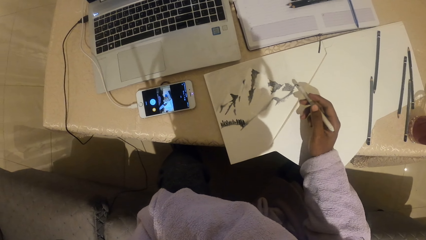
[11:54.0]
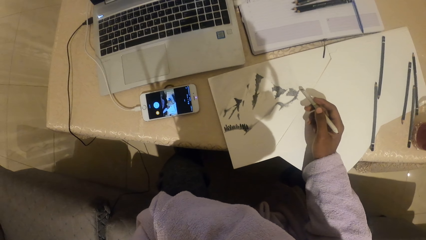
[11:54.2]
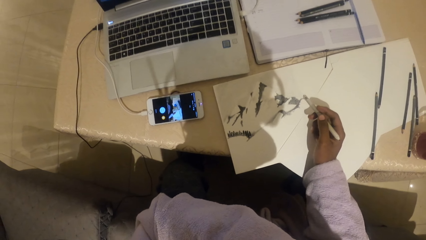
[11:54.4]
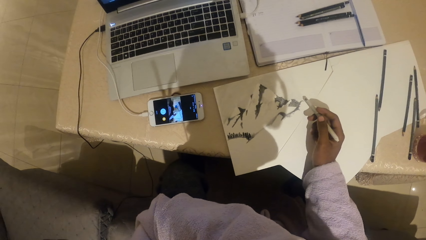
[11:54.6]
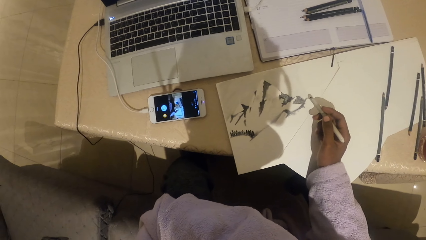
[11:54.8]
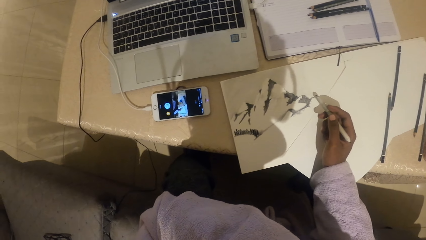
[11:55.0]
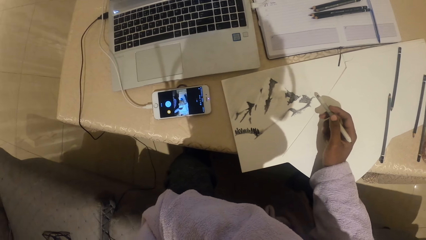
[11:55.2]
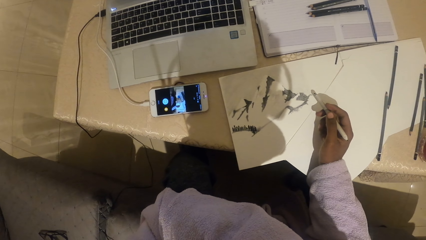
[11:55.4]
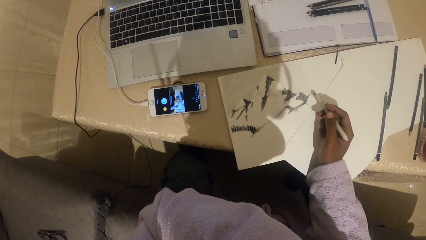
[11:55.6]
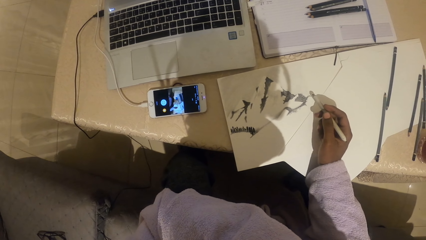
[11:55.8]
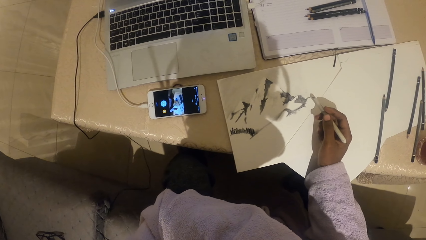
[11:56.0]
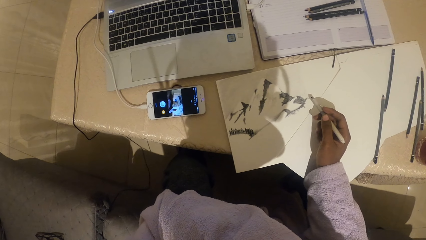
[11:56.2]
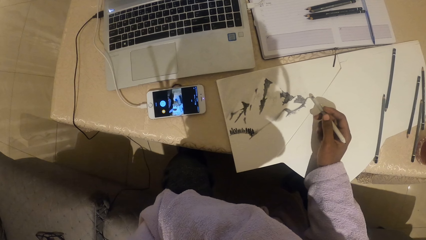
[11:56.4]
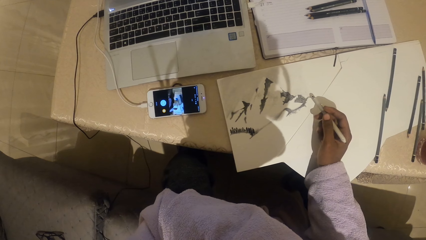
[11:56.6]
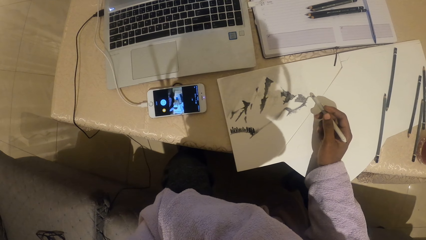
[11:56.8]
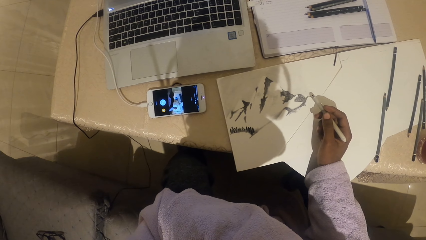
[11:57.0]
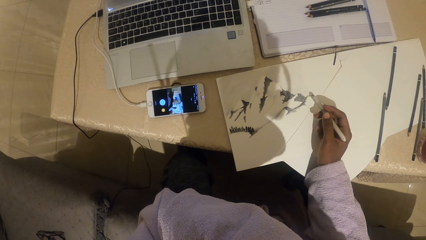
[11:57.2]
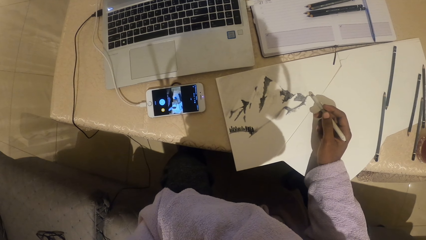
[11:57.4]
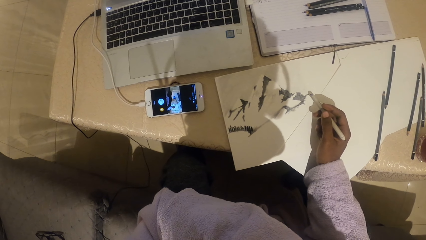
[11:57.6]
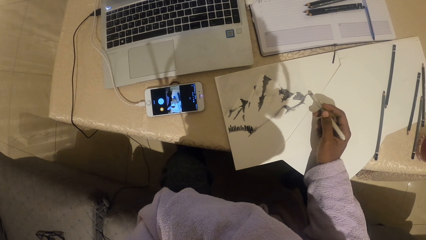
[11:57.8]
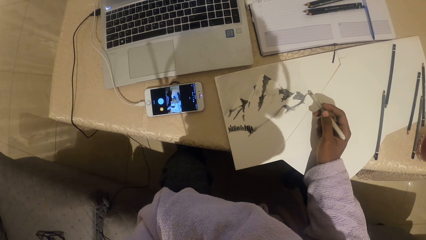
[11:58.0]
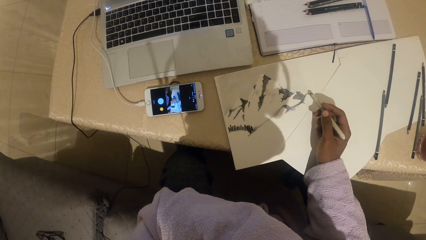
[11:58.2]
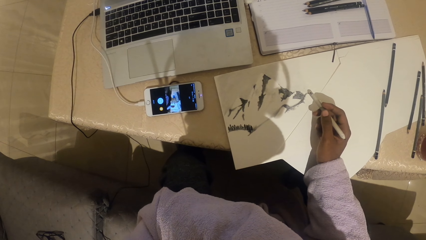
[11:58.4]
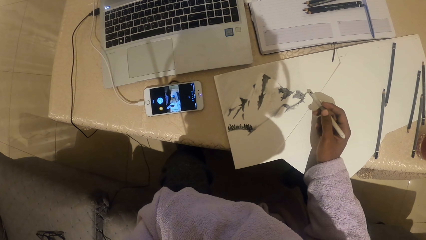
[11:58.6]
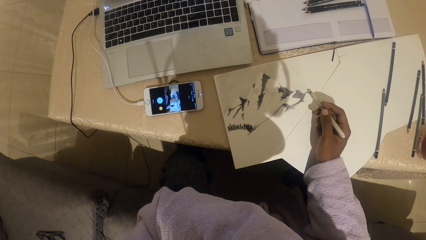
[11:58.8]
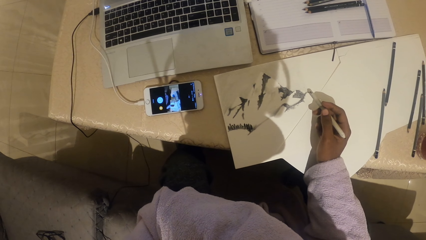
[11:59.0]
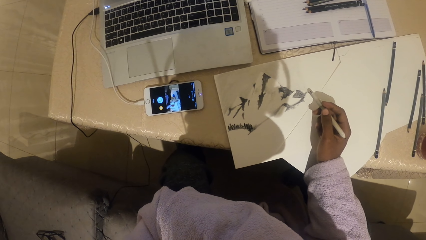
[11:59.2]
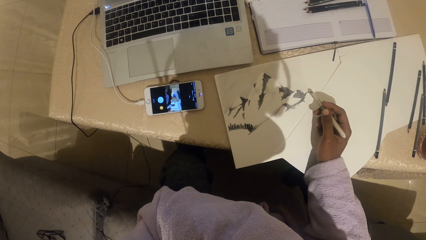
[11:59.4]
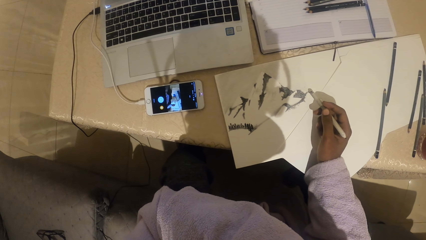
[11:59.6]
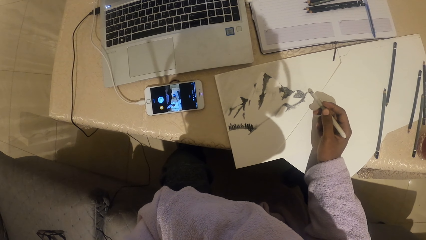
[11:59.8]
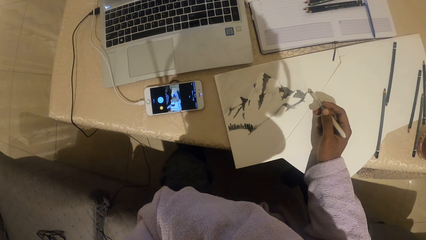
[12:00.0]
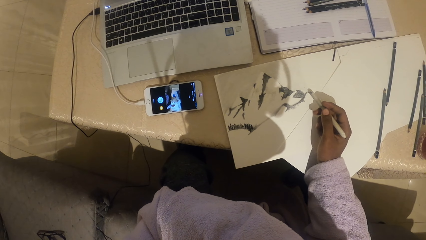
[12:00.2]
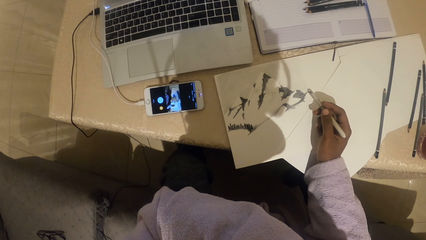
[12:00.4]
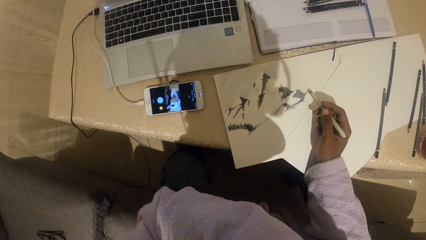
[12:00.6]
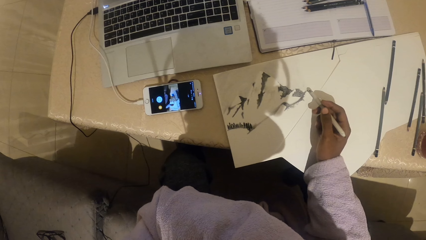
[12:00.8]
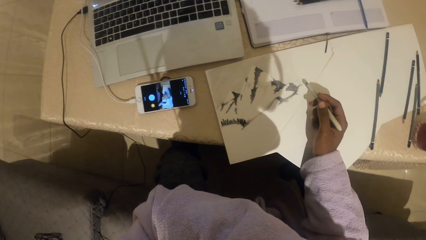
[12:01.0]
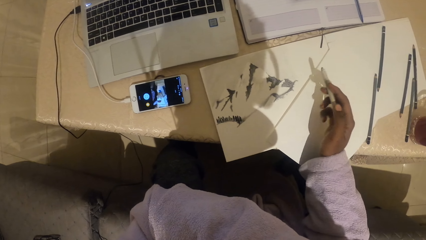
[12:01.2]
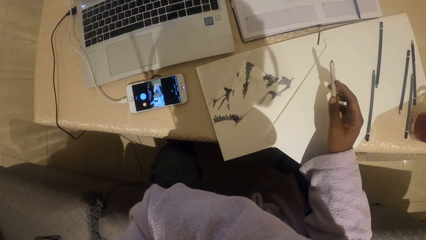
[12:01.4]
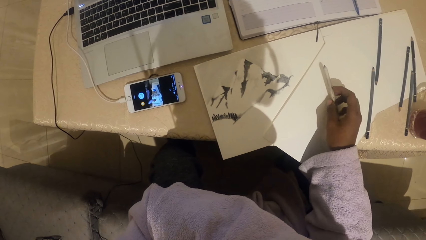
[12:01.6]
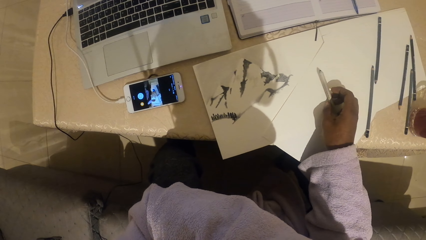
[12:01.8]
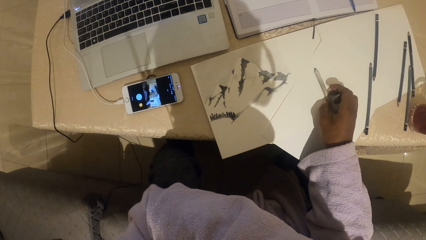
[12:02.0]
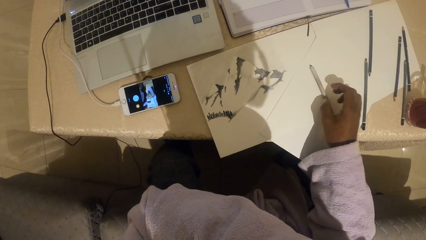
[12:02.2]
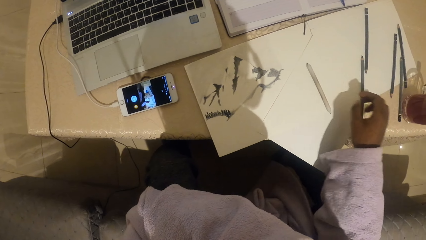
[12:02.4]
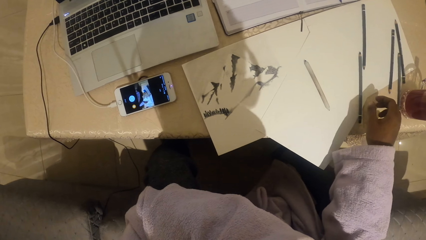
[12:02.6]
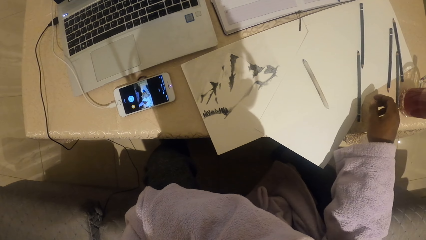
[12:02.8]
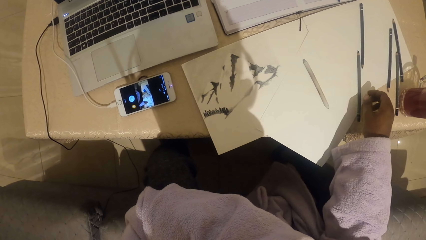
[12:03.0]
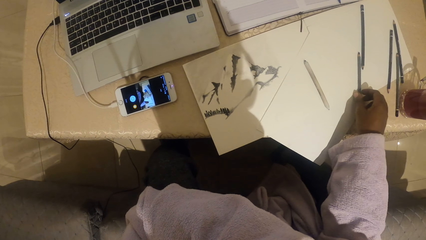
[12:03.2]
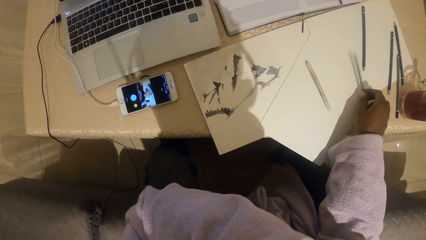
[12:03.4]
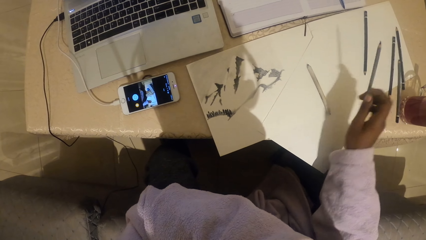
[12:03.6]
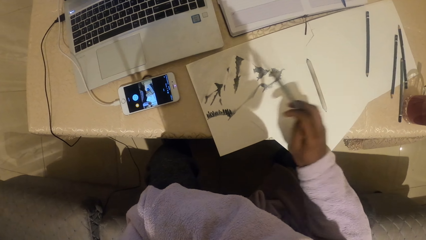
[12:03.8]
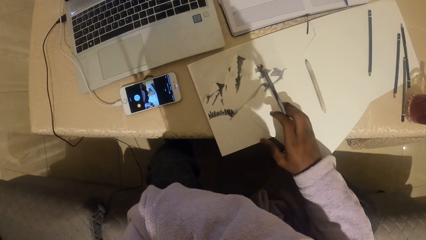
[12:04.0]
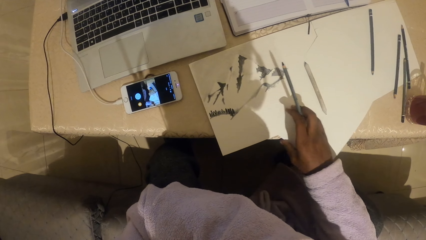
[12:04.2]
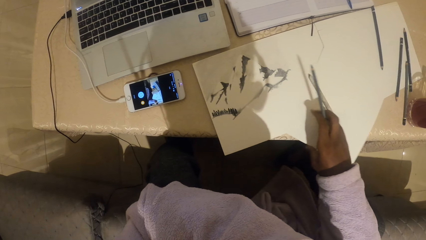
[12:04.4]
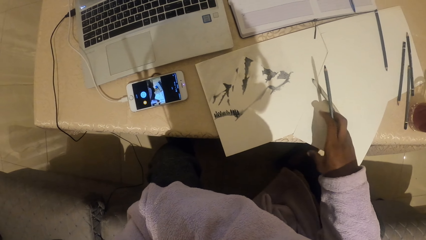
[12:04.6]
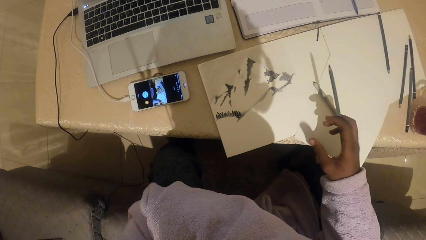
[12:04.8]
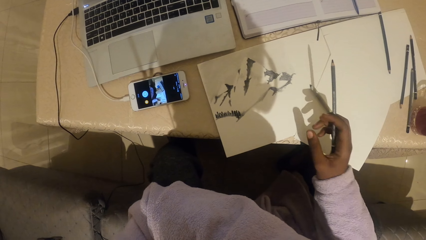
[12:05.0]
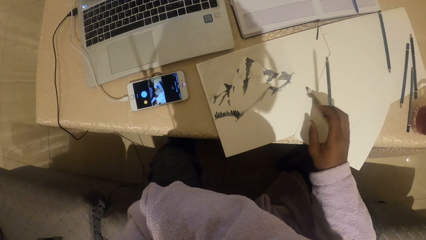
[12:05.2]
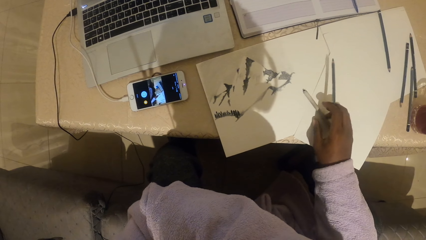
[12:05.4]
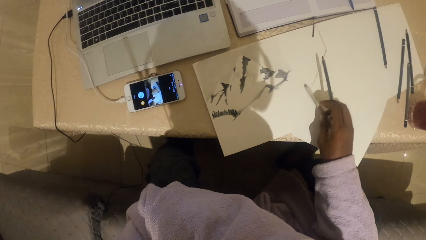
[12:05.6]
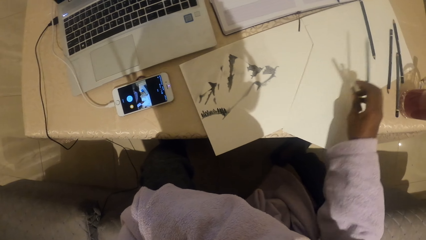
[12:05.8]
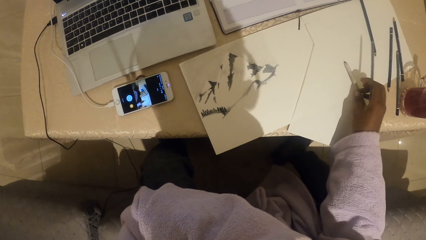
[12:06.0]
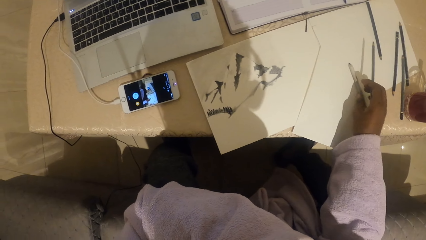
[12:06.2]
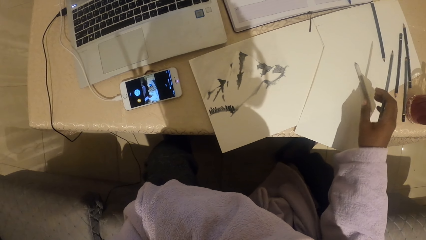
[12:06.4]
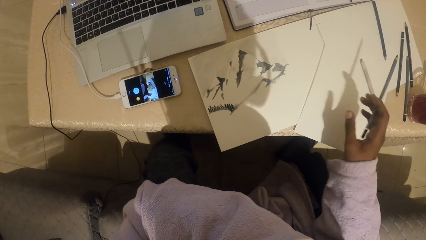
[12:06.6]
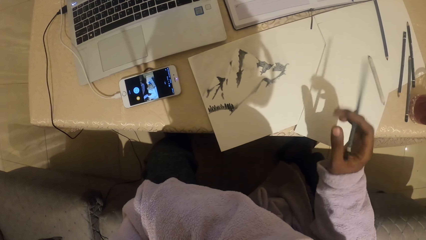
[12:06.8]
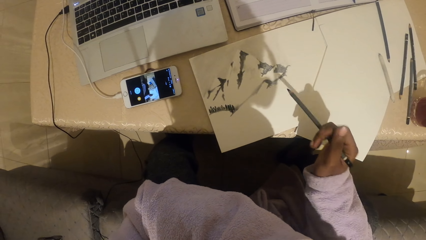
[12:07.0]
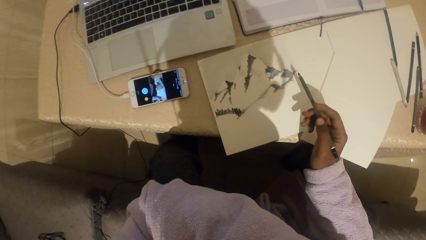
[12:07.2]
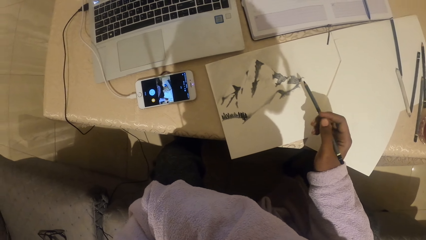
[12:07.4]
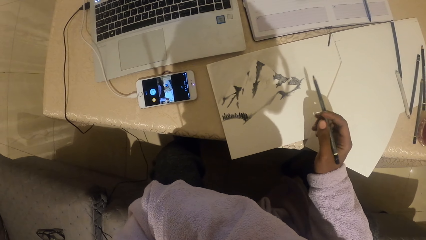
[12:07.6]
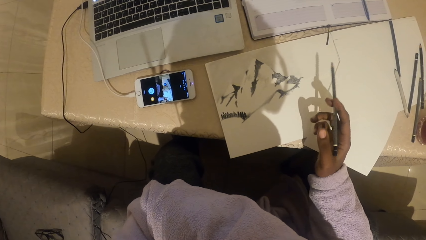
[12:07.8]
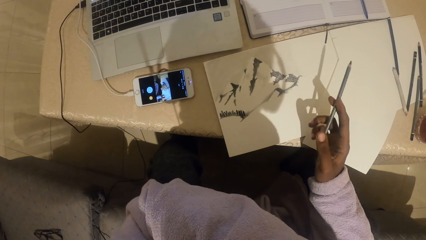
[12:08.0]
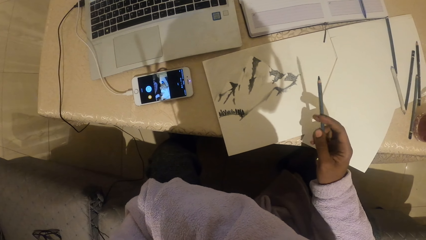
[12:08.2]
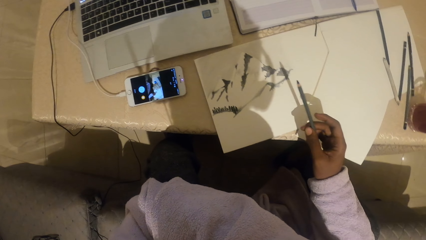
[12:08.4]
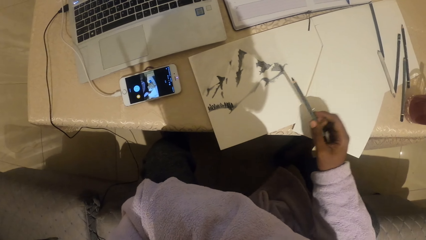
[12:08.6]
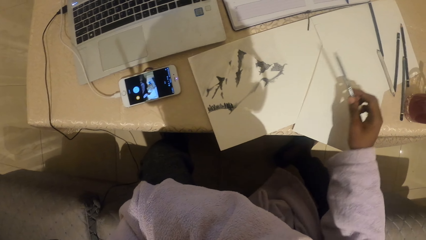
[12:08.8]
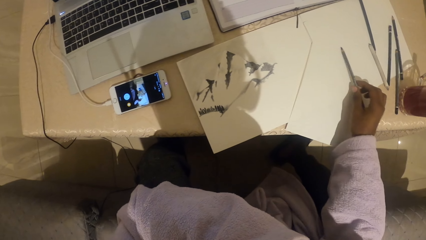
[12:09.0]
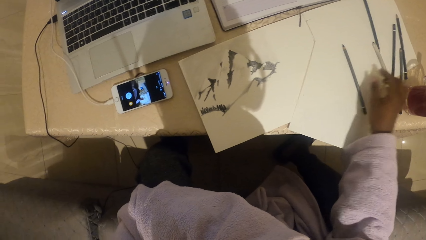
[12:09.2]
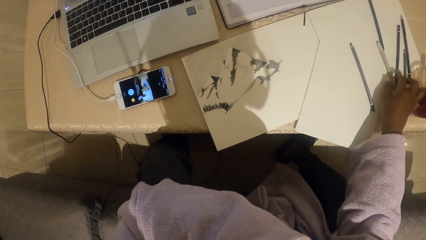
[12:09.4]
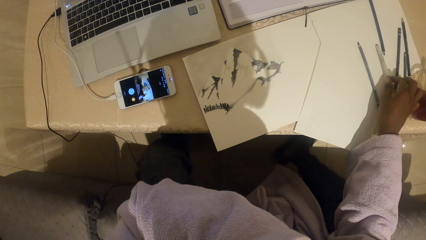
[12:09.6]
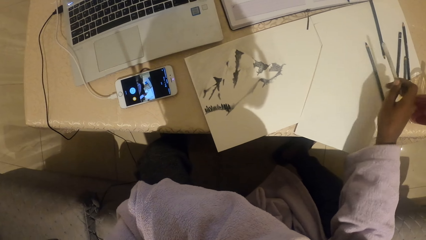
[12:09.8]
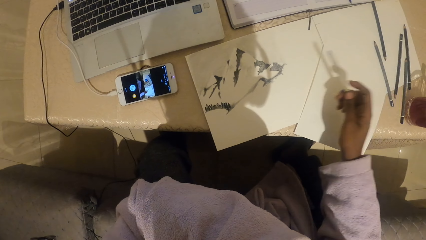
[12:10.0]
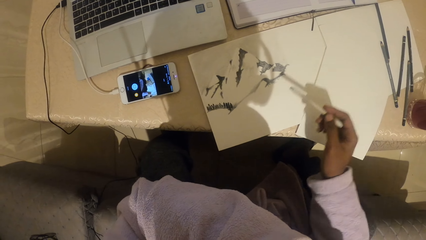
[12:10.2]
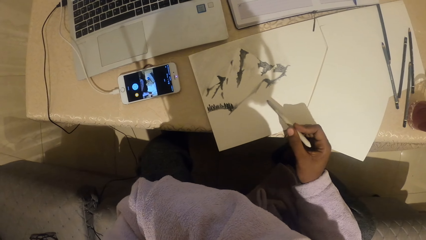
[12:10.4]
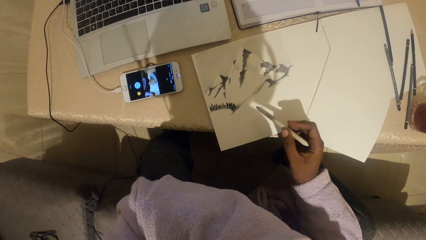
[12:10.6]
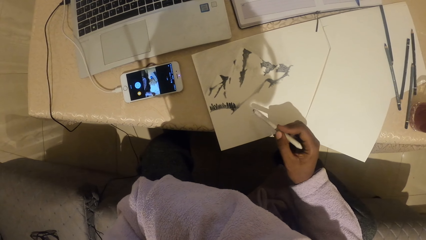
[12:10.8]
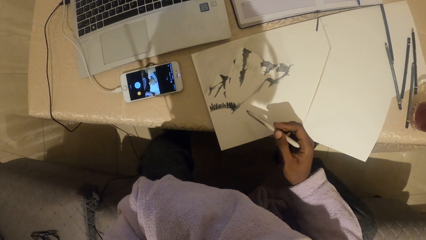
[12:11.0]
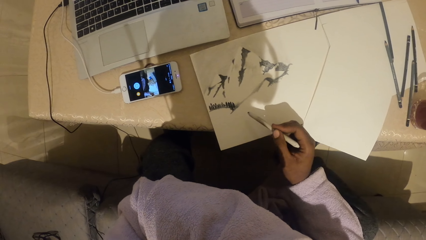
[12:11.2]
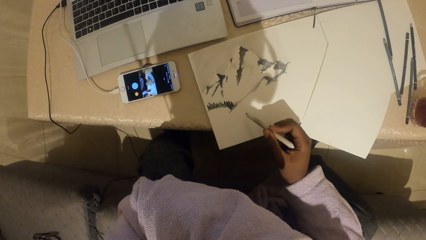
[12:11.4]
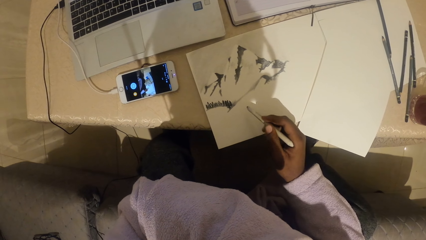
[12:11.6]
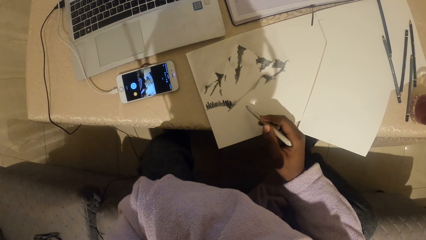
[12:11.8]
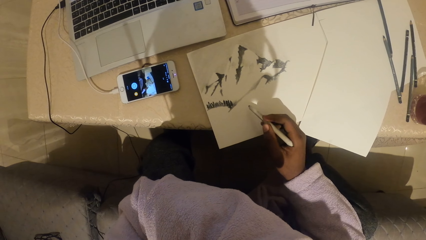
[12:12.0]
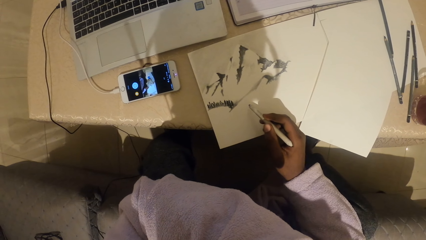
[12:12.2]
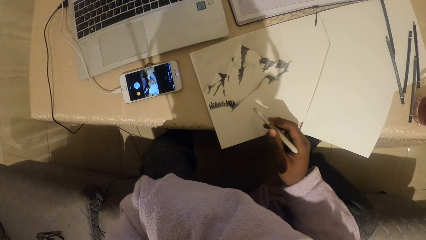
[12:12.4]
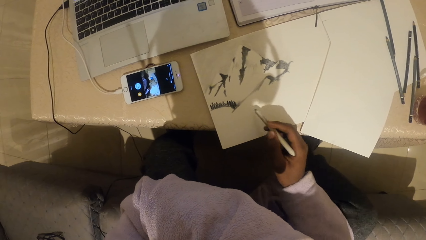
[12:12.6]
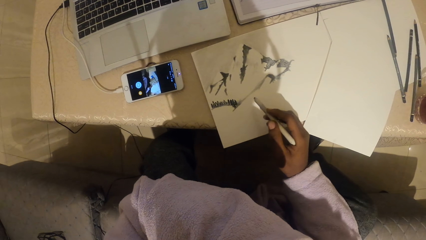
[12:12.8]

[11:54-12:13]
The camera wearer looks at the drawing. They drop the pencil on the paper. They pick up the pencil. They move the paper with the right hand. They move the pencil aside. They hold the pencil. They drop the pencil on the paper. They pick up the pencil.
